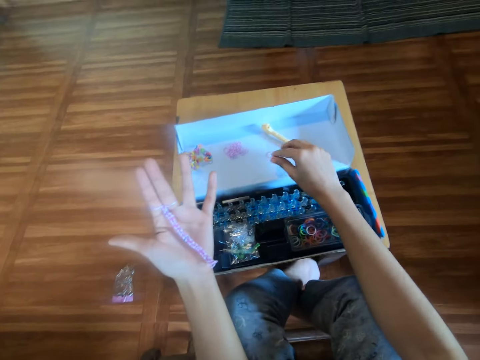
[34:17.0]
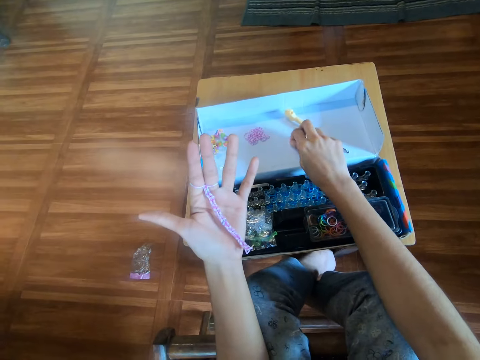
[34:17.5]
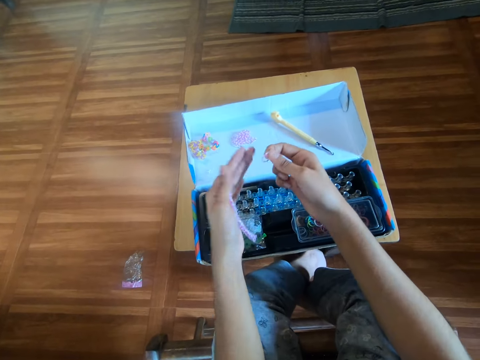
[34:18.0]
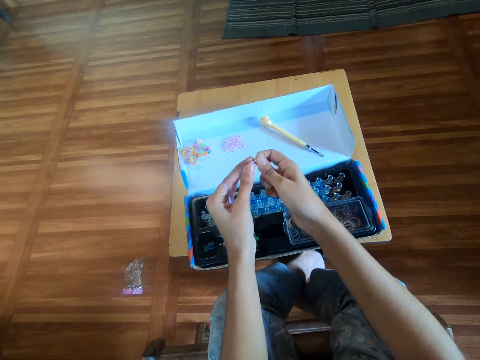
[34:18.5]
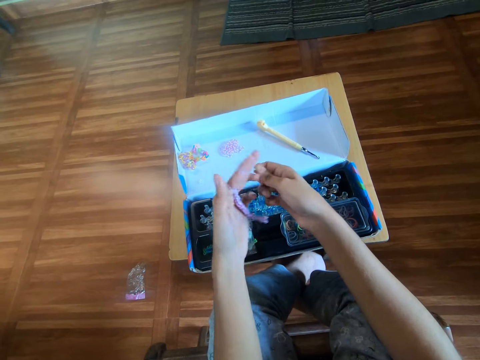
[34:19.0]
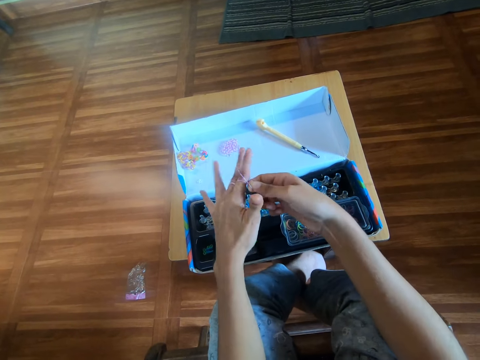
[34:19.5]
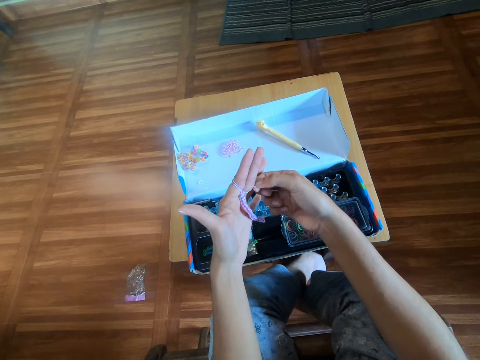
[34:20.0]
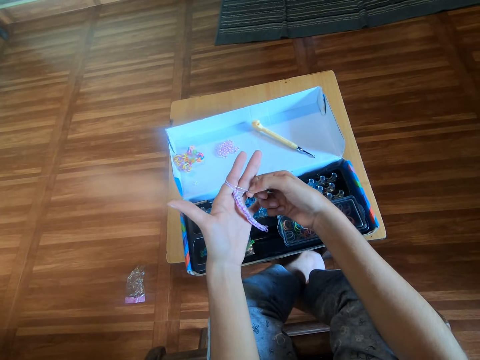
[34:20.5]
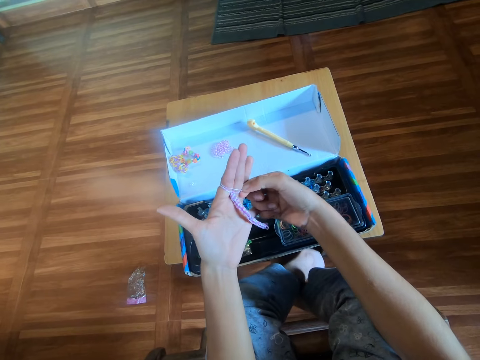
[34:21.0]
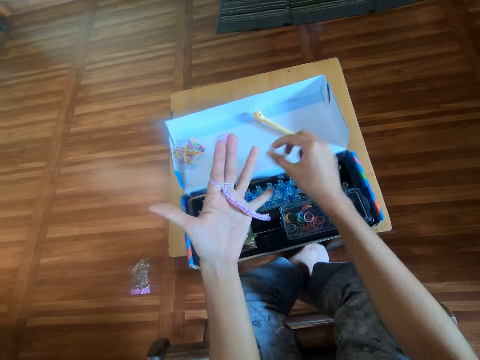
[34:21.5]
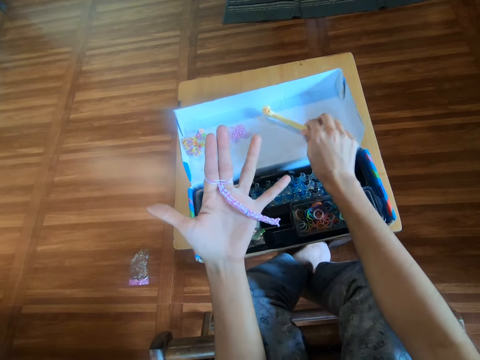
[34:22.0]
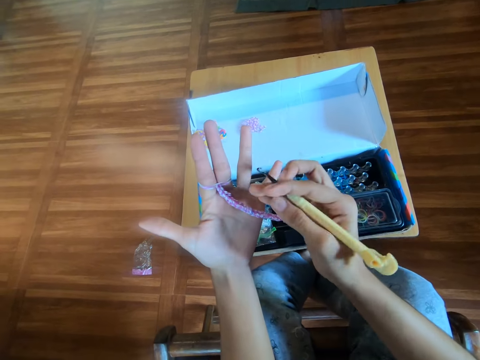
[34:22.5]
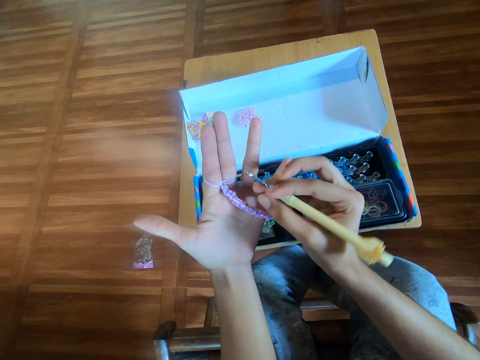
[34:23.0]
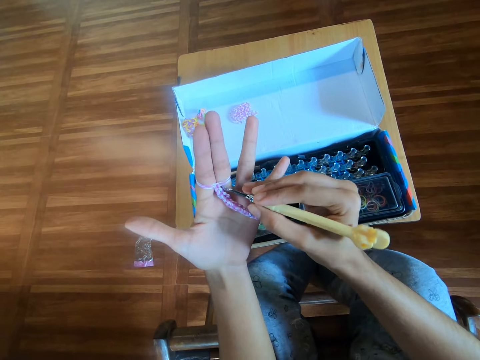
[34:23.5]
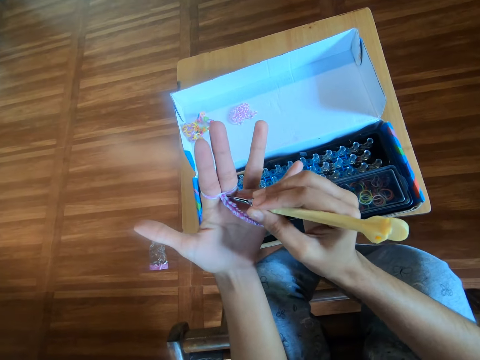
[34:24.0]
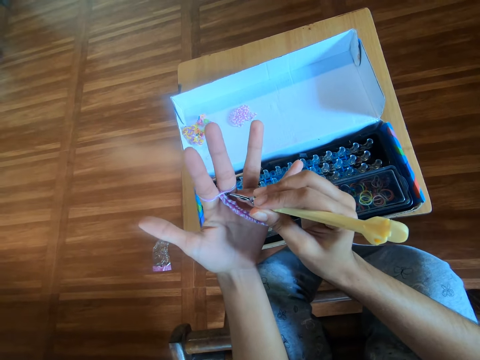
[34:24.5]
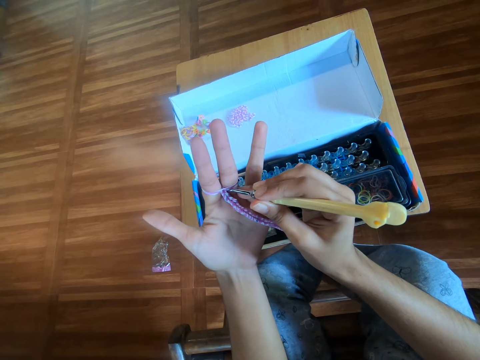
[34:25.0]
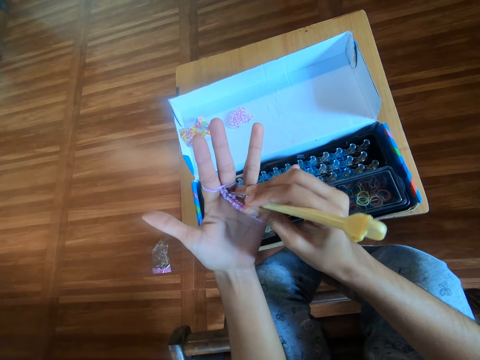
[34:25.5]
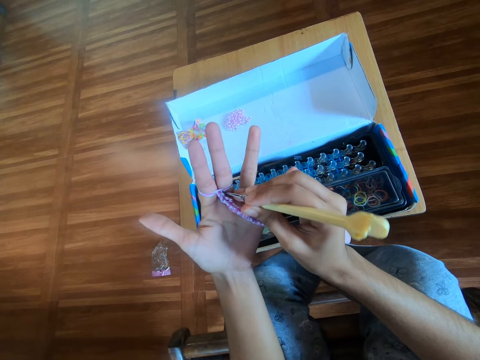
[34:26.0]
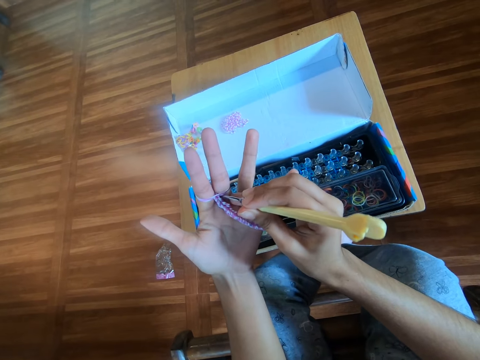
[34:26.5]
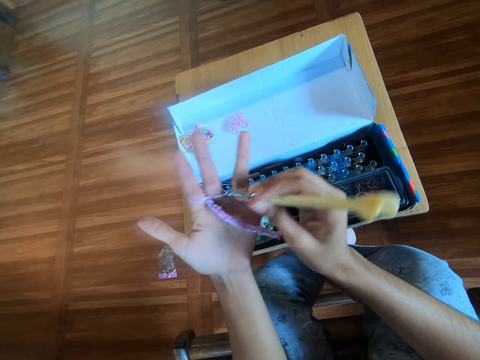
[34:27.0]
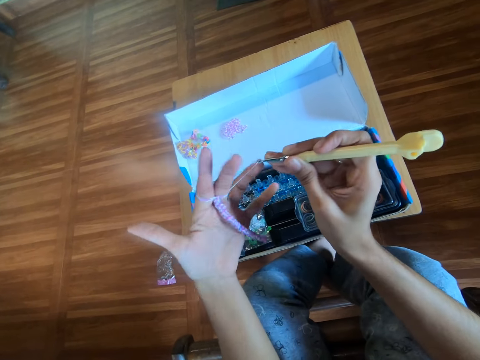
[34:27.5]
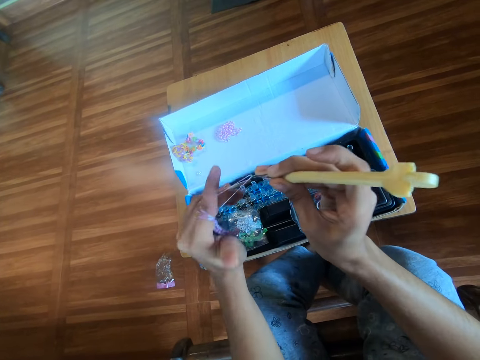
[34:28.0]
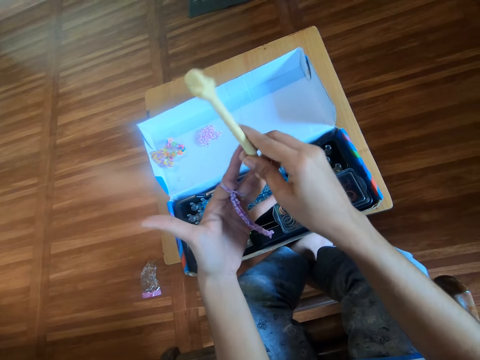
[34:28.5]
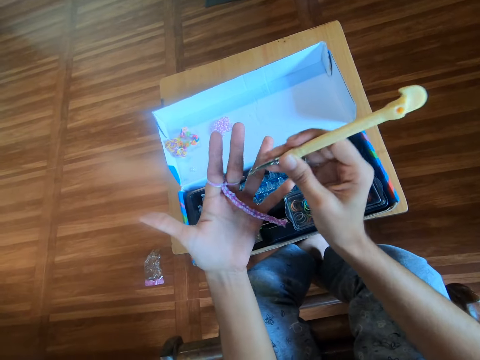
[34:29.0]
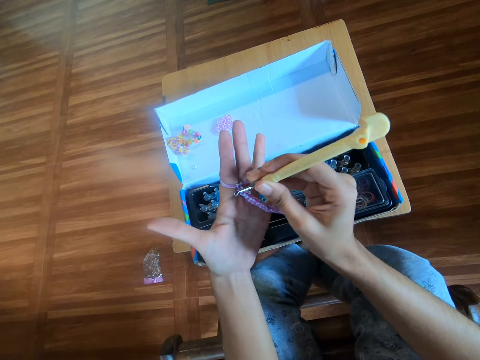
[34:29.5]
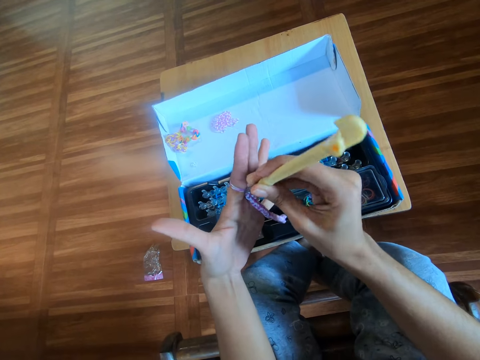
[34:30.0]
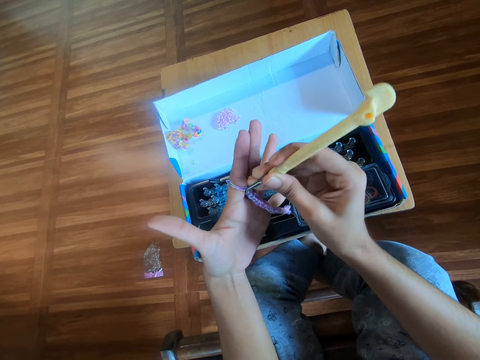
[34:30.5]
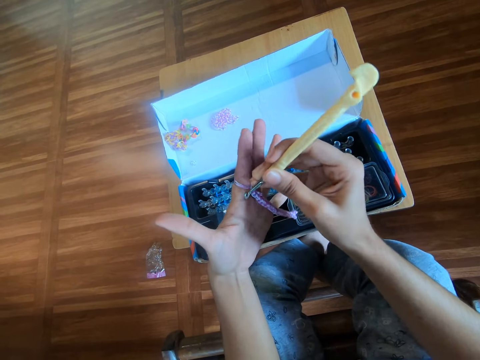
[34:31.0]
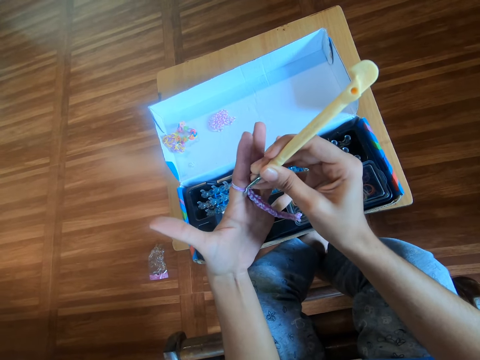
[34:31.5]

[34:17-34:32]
The camera wearer picks up the sixth mini rubber band from the box with her right hand. She puts the sixth mini rubber band in her left fingers with her right hand. She picks up the crochet hook from the box with her right hand. She knits the rubber bracelet. She twists the mini rubber bands in her left fingers with the crochet hook in her right hand.

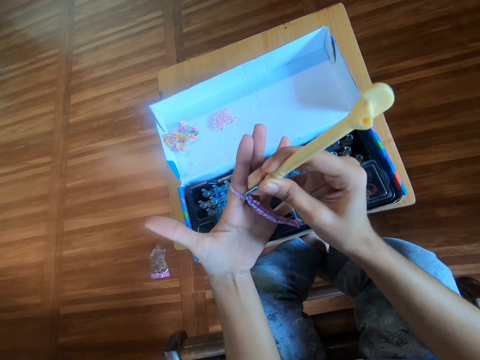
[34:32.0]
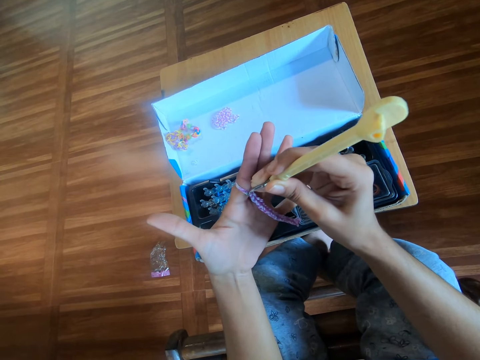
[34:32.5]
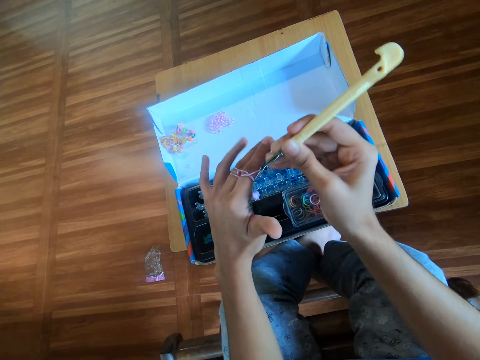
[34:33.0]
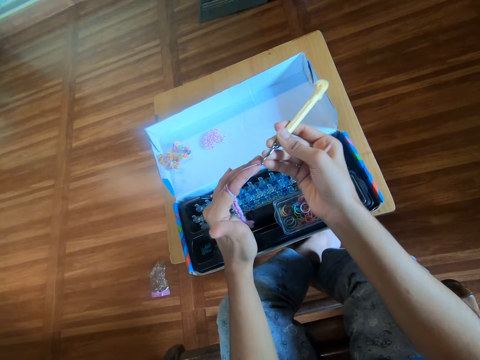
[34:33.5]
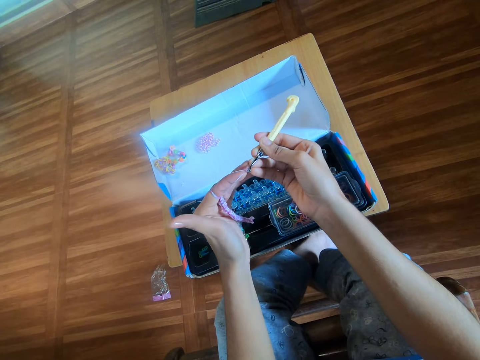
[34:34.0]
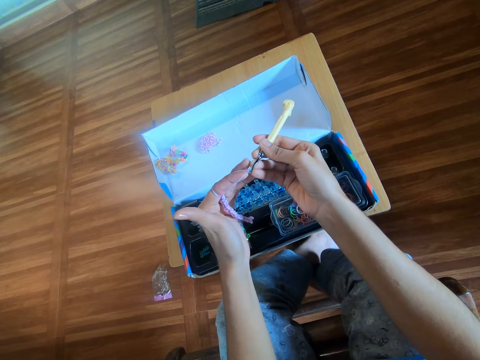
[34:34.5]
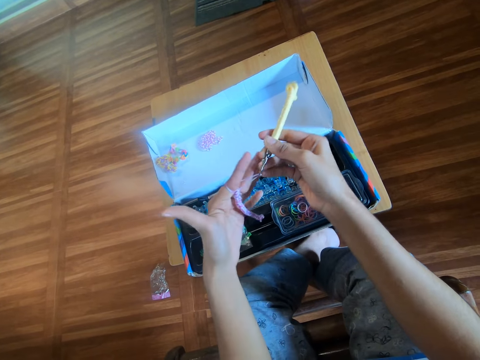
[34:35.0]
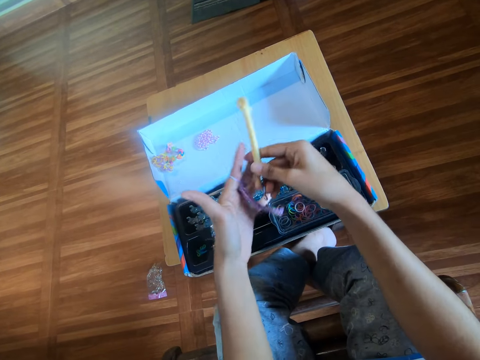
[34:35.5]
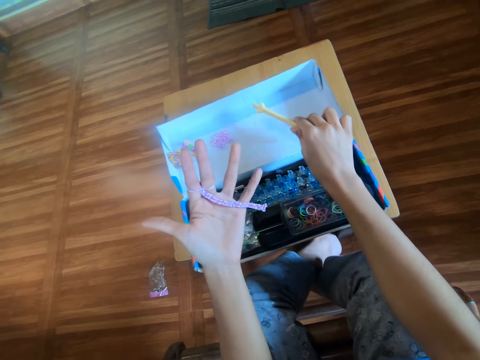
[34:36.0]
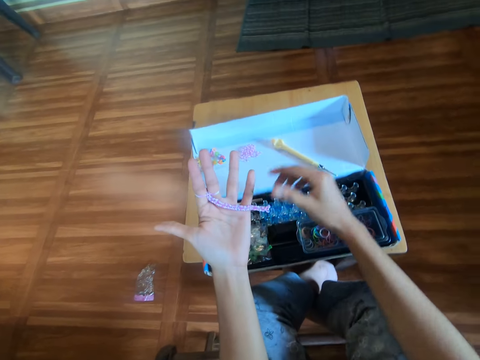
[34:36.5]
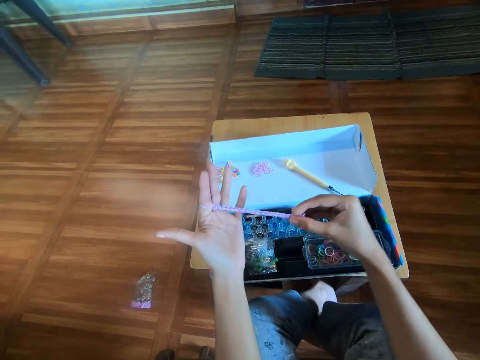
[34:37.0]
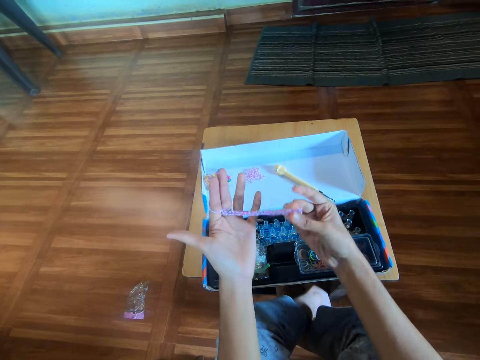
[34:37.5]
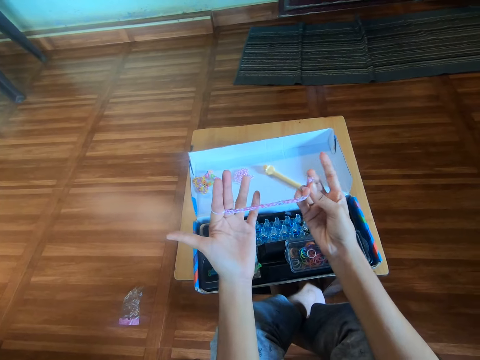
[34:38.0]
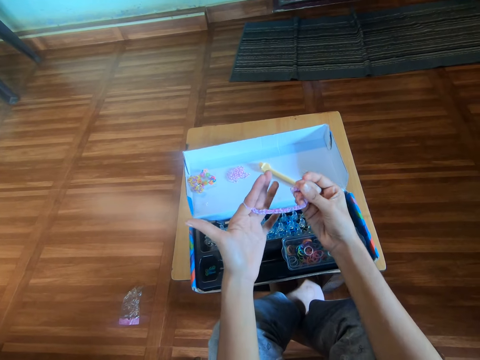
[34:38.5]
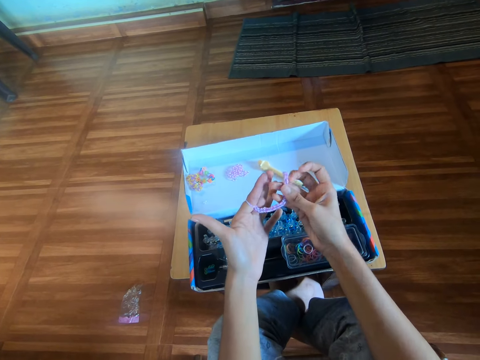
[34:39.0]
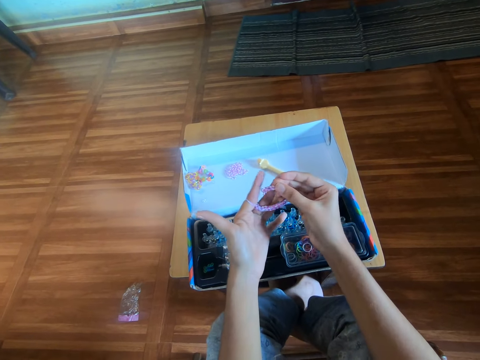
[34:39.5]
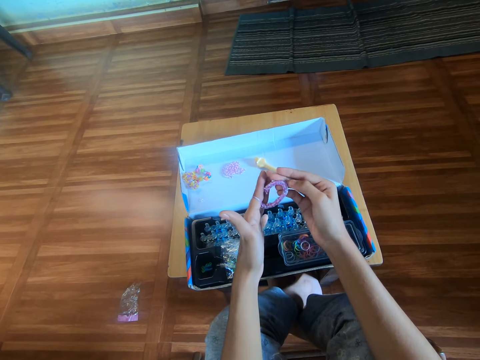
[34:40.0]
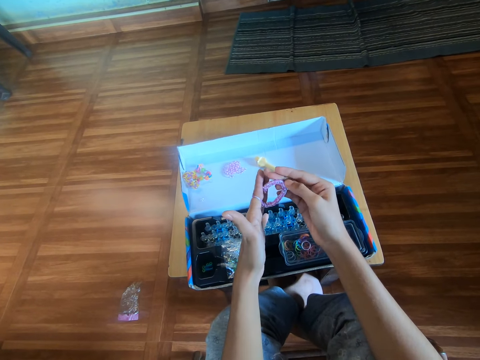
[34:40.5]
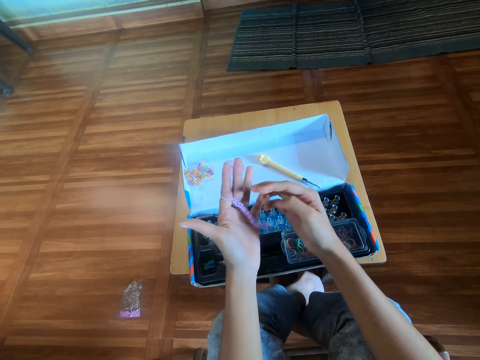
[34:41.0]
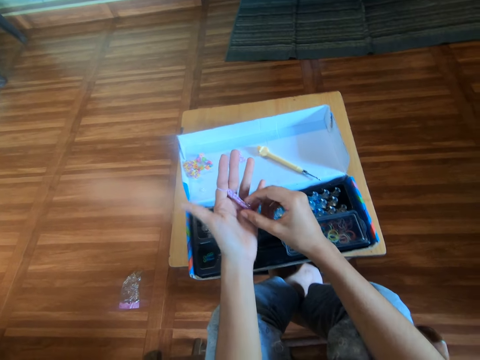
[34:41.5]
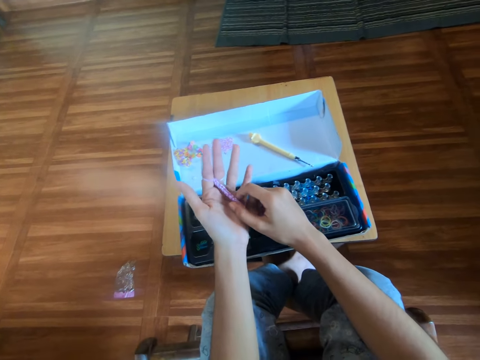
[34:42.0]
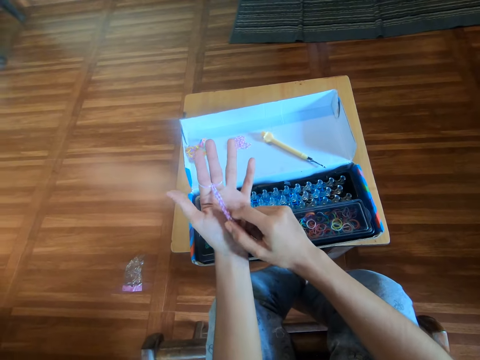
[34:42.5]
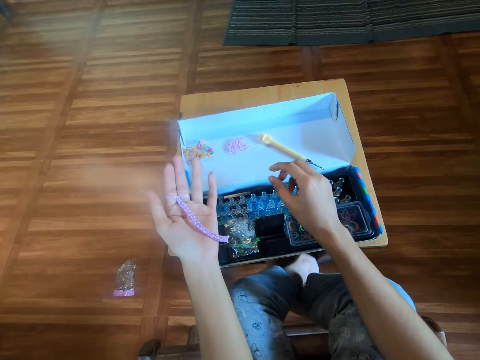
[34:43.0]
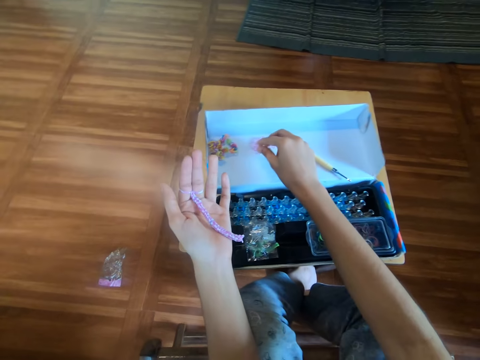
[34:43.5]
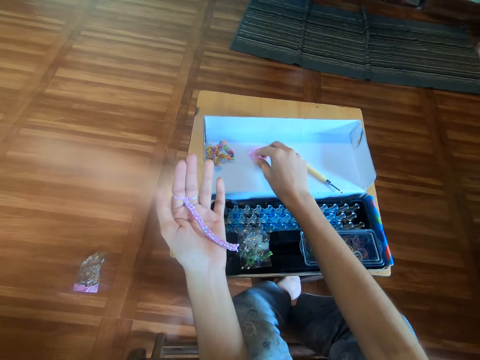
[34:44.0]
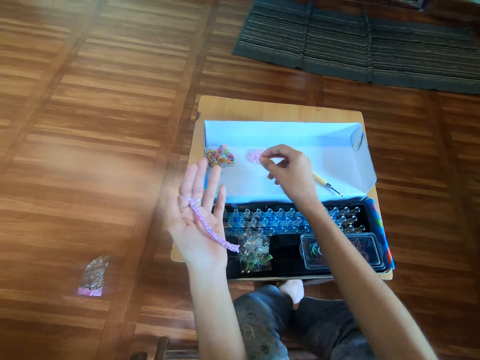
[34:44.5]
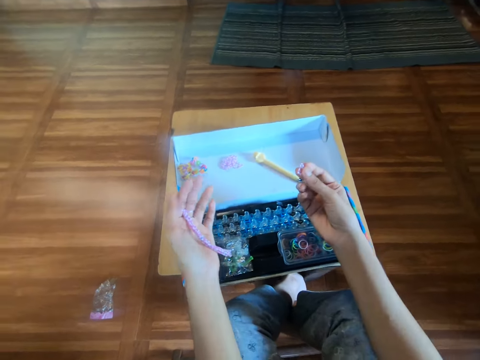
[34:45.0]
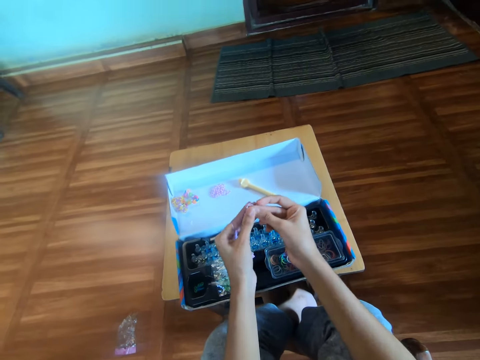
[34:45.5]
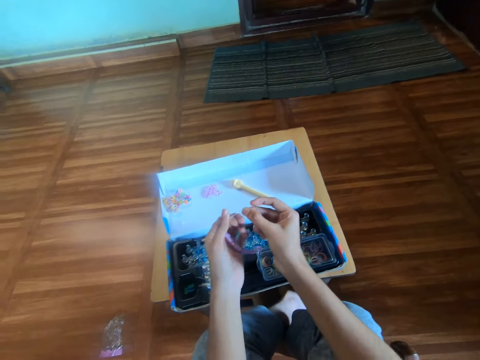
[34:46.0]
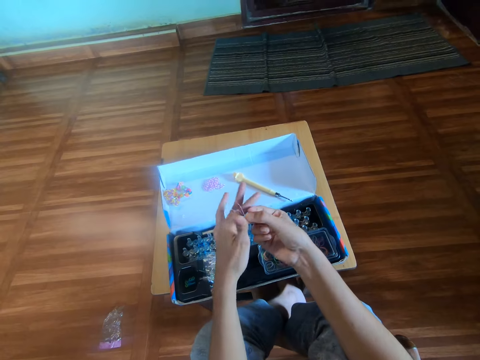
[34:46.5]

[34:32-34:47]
The camera wearer drops the crochet hook on the box with her right hand. She pulls the first loom band in her left hand with her right hand. She folds the first loom band in her left hand with her right hand. She pulls the first loom band in her left hand with her right hand. She picks up another mini rubber band from the box with her right hand. She puts a seventh mini rubber band in her left fingers with her right hand.
